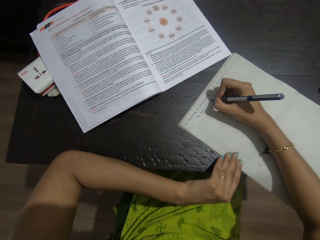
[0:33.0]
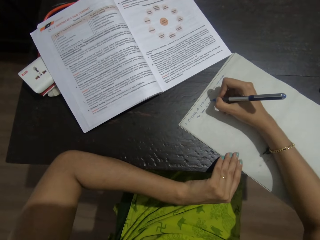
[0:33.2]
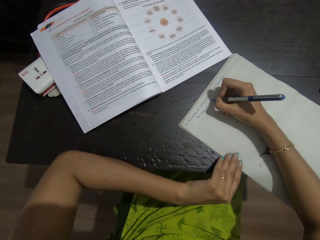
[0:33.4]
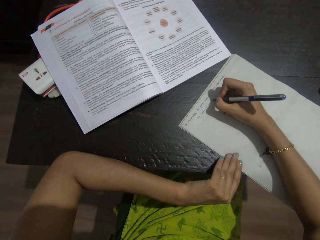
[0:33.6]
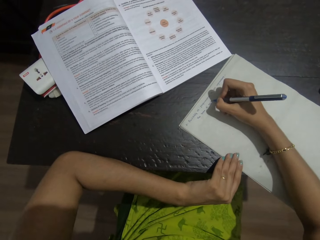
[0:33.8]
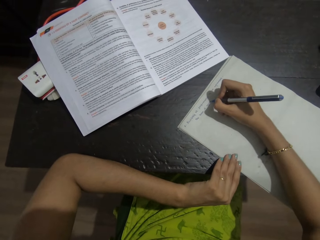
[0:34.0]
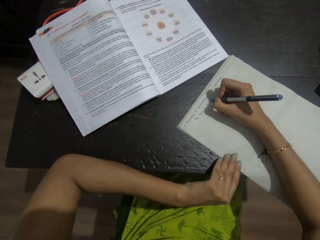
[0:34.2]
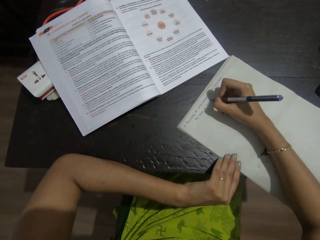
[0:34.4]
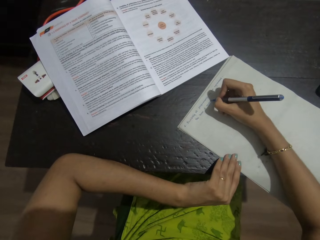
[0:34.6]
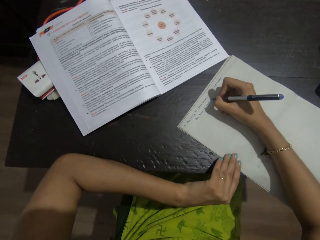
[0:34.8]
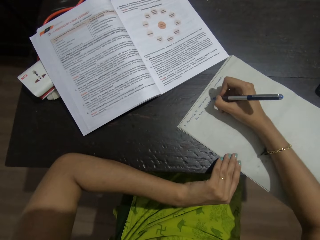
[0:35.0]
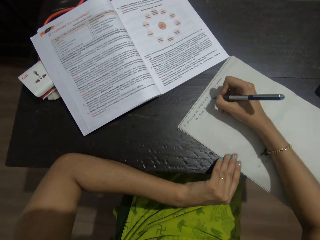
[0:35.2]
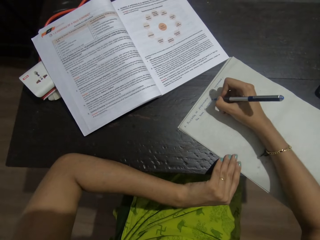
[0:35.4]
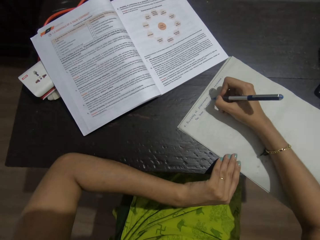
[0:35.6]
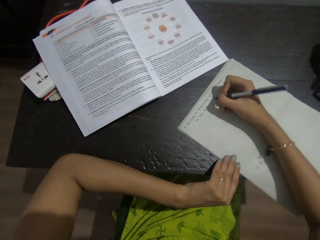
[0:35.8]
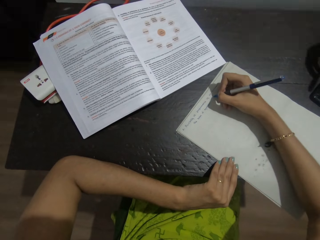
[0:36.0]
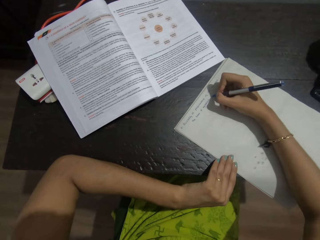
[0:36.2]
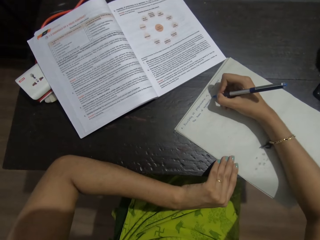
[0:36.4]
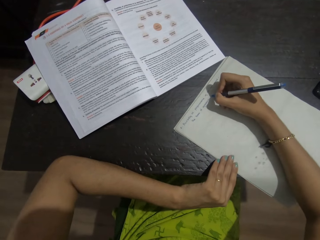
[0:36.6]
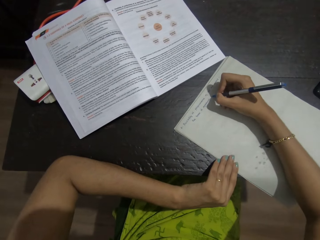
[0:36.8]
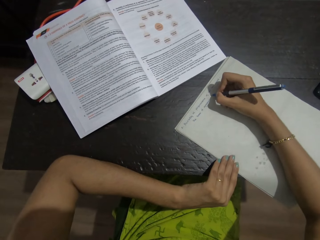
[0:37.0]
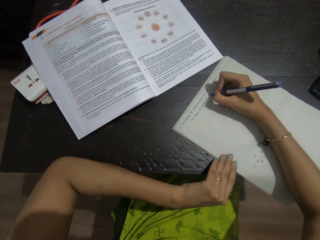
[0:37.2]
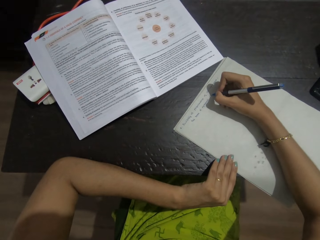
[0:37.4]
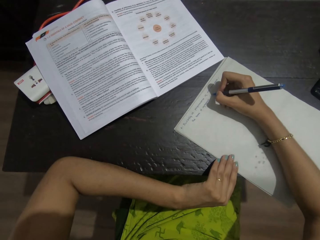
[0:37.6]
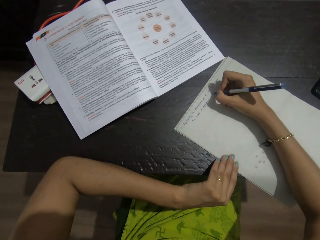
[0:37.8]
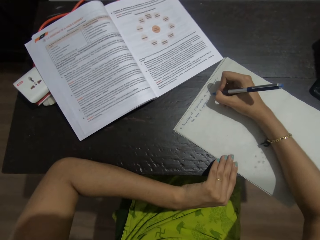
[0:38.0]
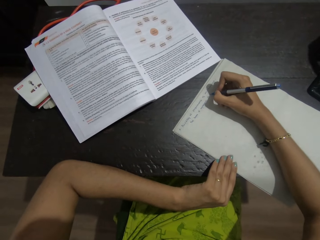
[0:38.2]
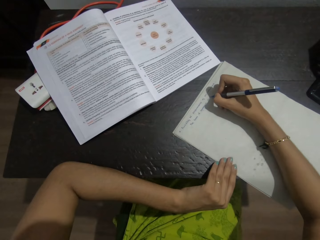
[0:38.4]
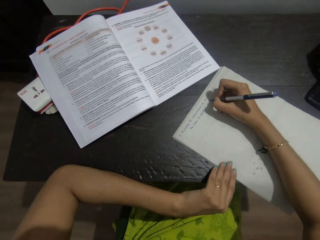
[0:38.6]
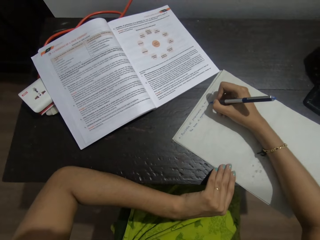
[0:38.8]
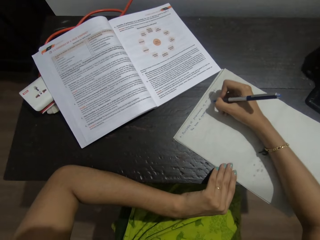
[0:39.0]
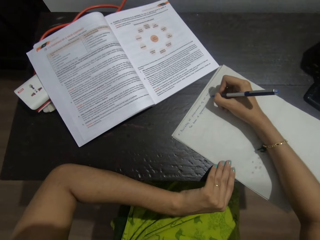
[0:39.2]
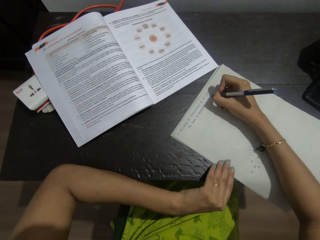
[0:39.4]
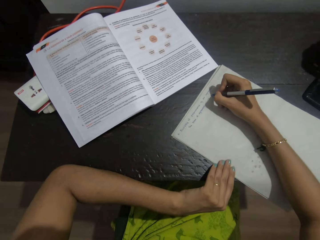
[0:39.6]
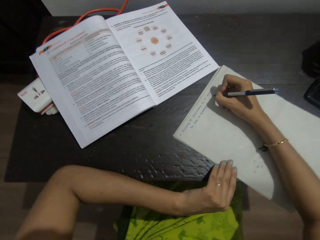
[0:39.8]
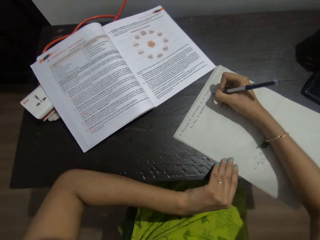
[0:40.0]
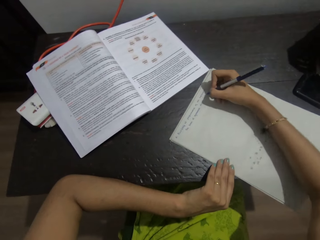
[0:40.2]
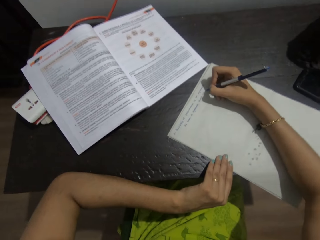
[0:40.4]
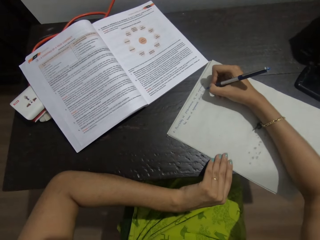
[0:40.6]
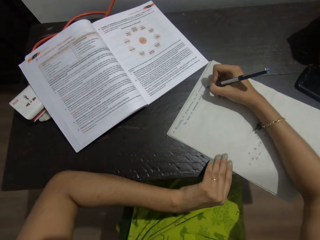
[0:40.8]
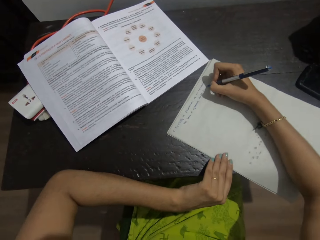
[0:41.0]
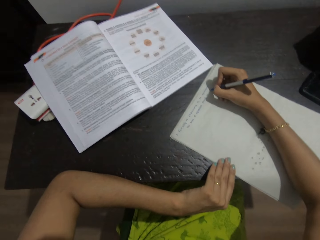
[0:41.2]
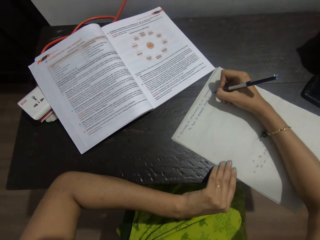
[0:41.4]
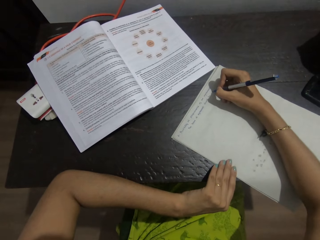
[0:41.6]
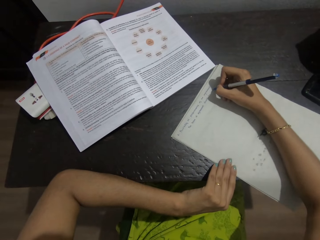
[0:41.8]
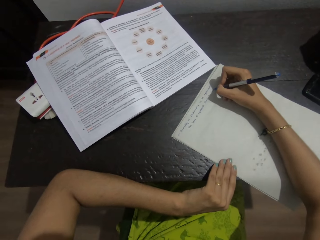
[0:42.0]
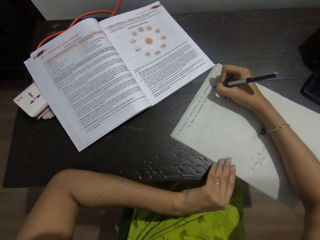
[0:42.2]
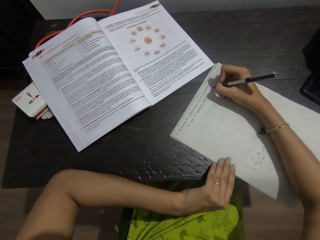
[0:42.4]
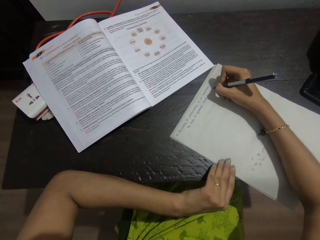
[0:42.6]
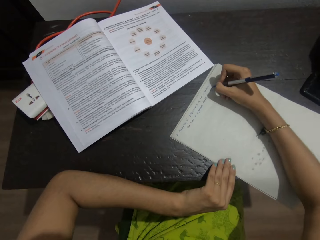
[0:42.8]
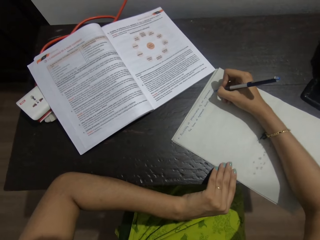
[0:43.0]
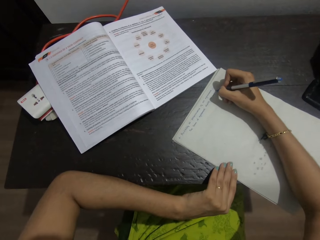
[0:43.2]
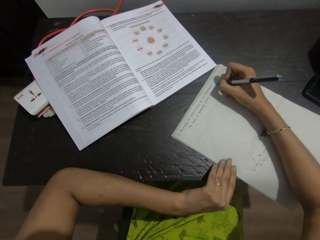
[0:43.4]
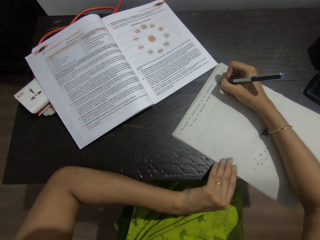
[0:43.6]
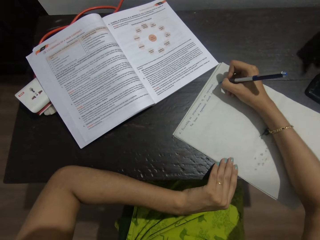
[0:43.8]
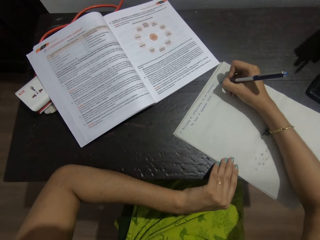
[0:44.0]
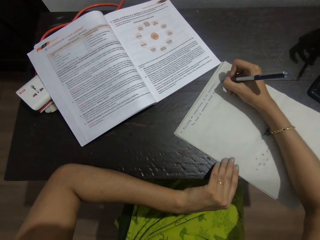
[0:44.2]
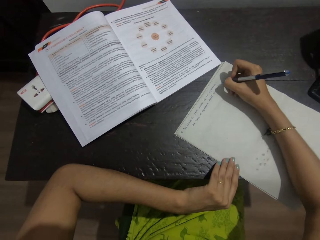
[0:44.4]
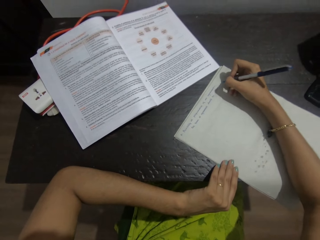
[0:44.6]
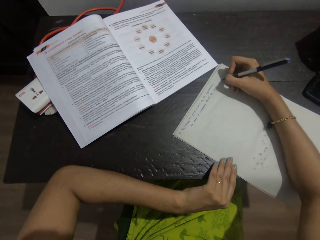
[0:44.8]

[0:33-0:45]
A person picks up a pen. The camera wearer talks with the person and writes on paper.

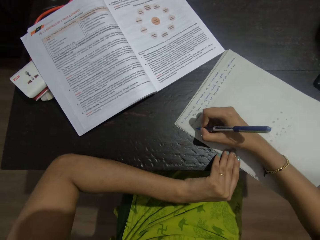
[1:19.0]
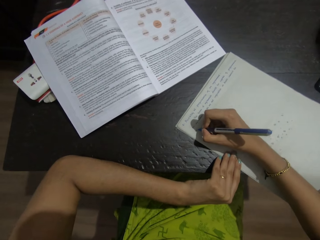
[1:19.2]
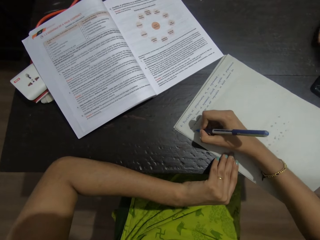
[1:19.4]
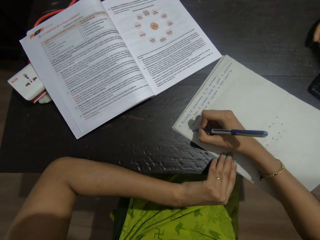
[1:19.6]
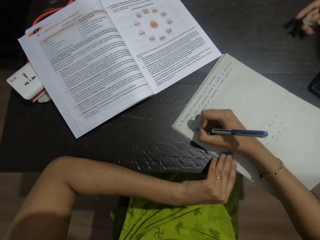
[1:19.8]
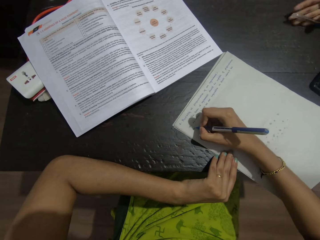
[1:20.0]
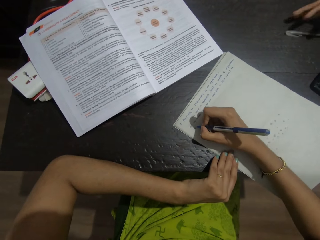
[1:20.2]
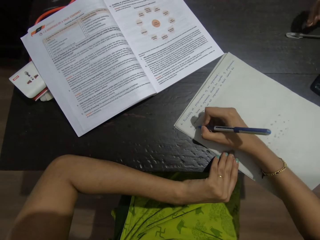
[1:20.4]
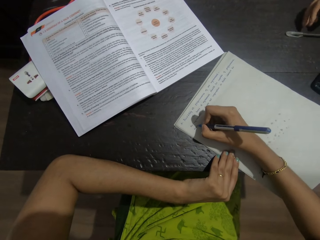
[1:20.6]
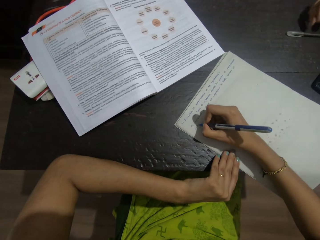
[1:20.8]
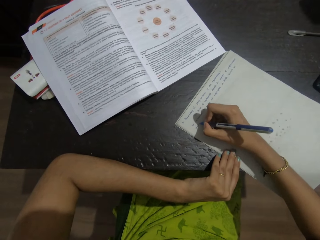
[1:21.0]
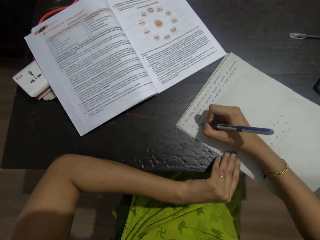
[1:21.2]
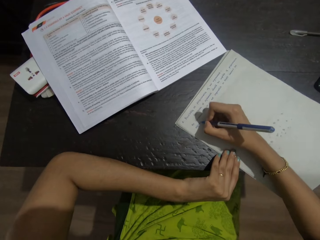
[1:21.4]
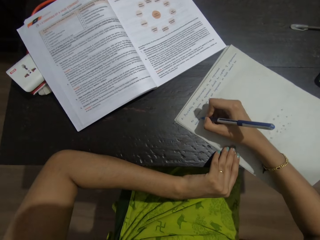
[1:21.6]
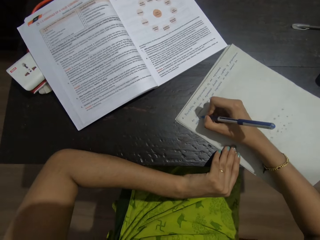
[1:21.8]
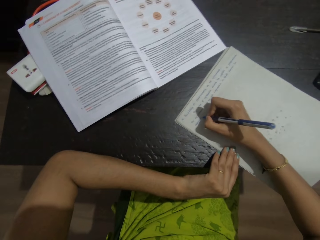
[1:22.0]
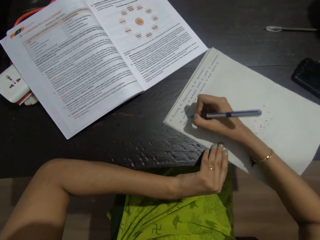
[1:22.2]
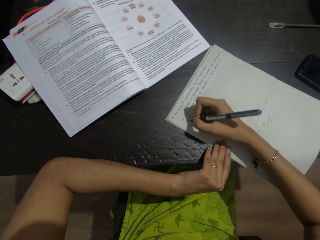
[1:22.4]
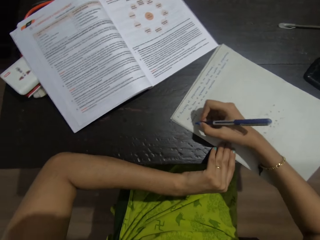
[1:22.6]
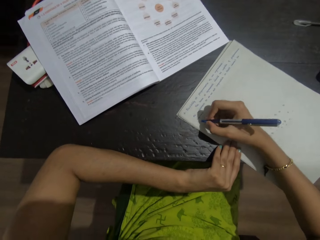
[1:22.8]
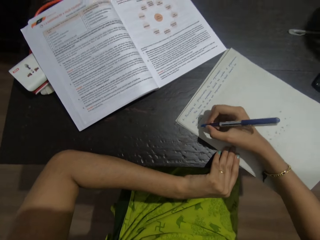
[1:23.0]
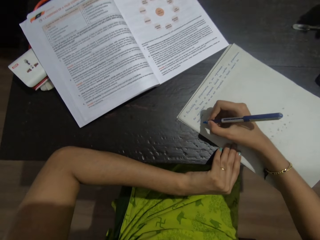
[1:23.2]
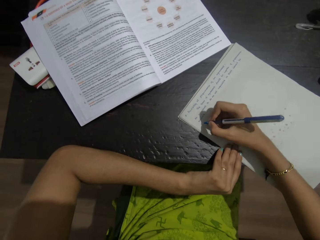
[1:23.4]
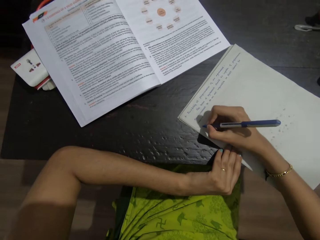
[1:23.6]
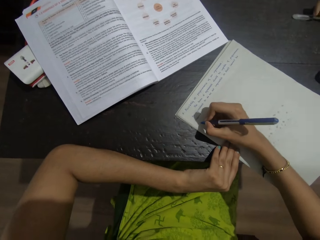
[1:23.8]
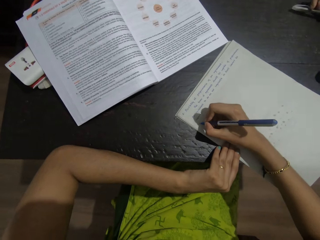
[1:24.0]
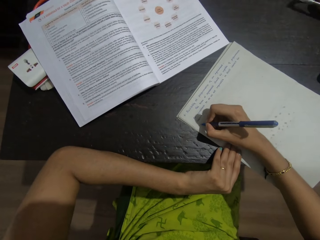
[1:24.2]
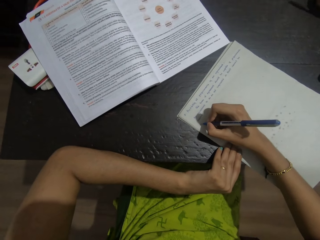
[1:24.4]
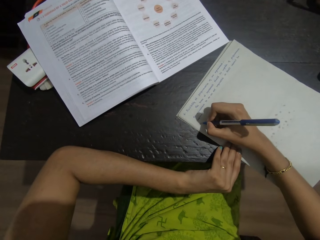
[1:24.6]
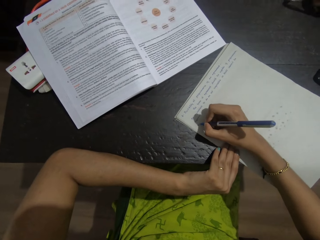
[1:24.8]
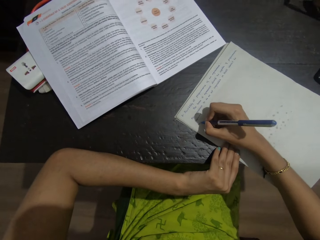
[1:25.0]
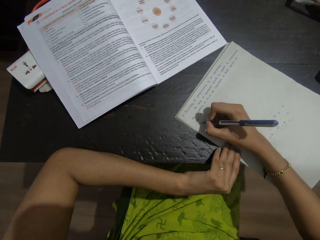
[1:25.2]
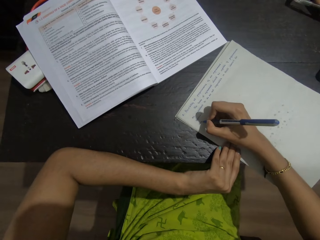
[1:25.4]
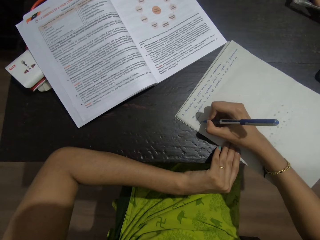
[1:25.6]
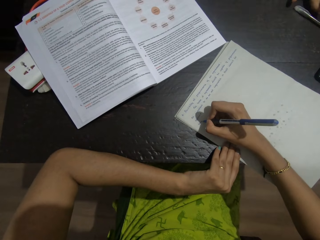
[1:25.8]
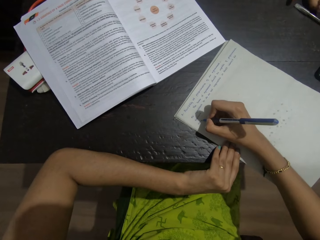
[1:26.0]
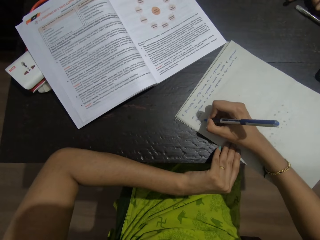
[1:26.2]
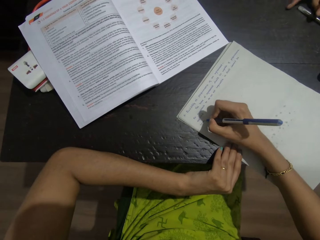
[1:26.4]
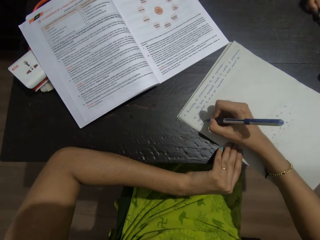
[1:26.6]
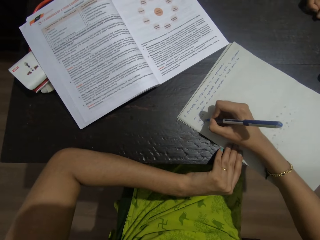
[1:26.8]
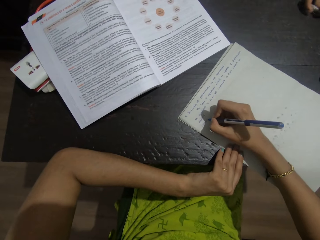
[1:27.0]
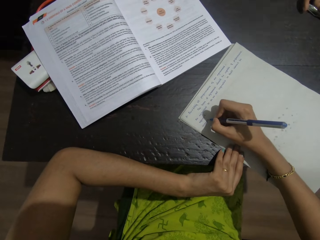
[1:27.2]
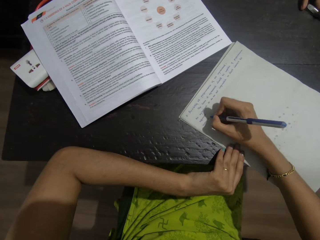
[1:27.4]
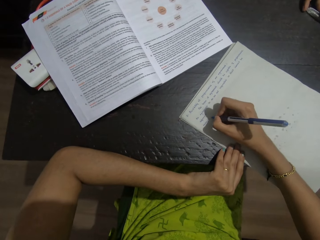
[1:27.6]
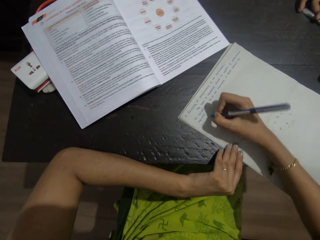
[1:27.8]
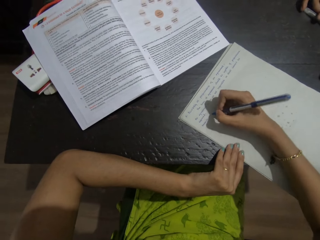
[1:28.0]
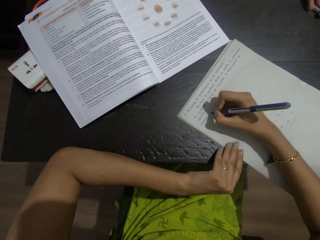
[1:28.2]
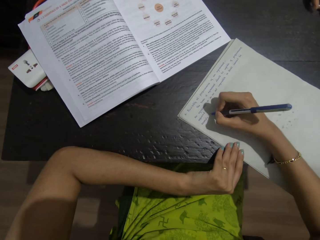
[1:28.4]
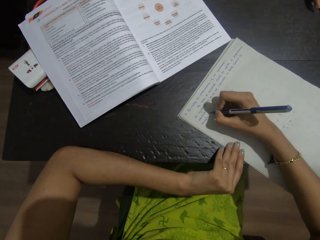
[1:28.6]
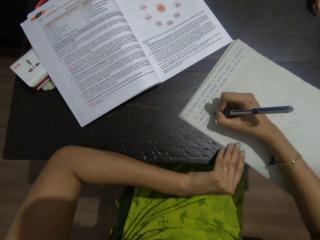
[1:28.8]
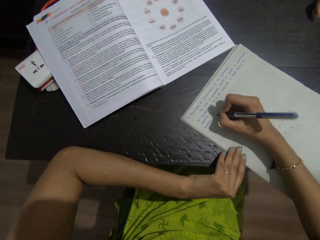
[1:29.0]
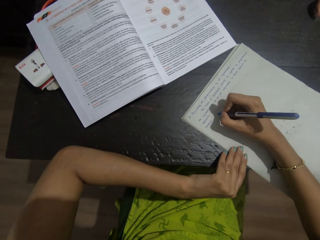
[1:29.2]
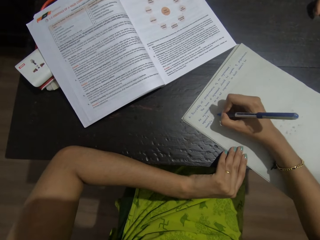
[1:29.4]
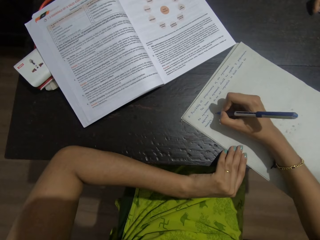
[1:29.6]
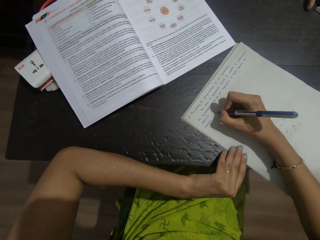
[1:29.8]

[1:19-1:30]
A person drops a pen. The camera wearer writes on paper. The person plays with the pen.
